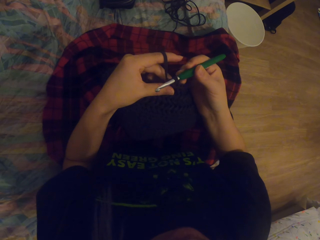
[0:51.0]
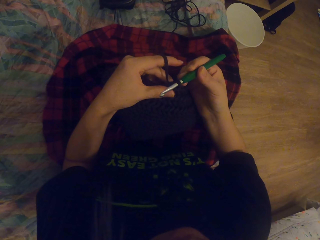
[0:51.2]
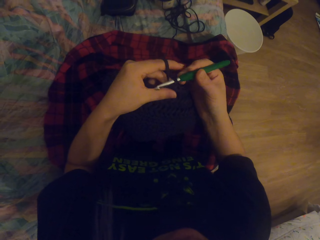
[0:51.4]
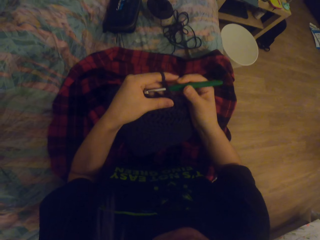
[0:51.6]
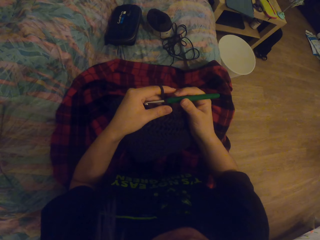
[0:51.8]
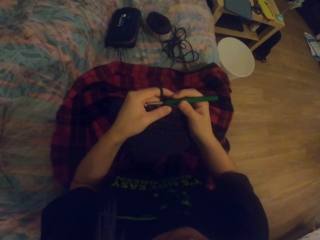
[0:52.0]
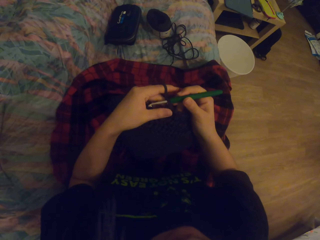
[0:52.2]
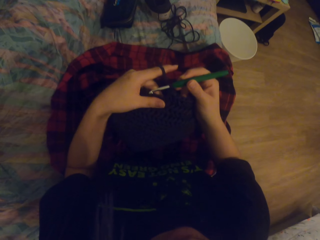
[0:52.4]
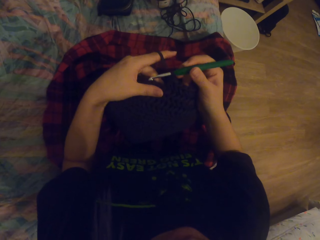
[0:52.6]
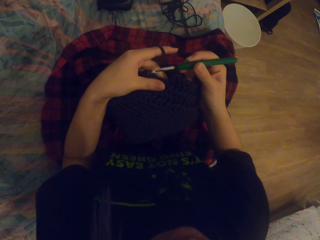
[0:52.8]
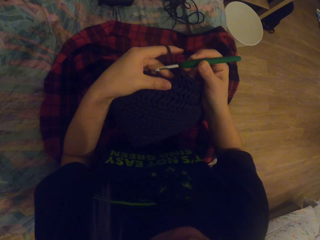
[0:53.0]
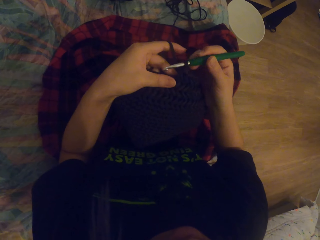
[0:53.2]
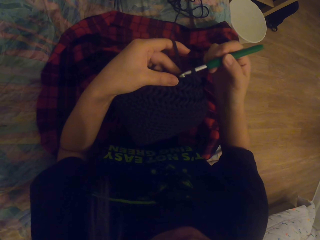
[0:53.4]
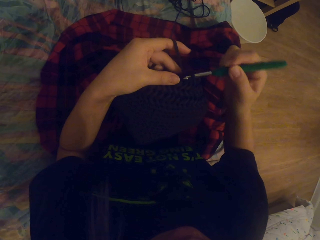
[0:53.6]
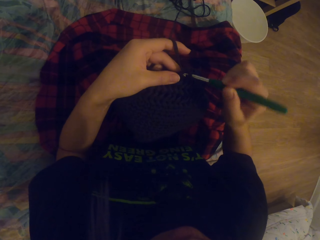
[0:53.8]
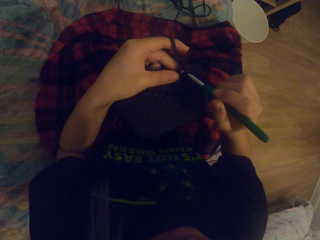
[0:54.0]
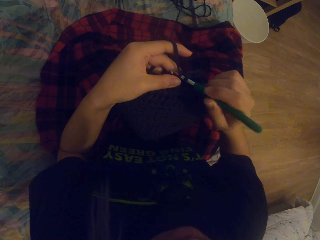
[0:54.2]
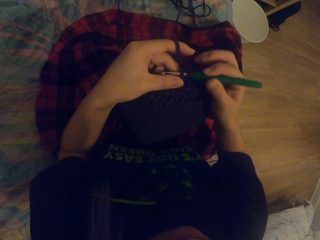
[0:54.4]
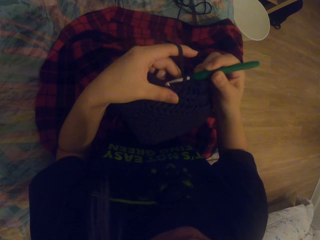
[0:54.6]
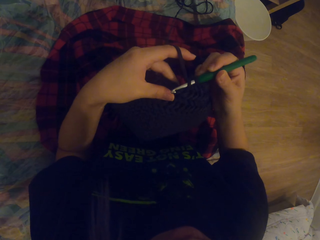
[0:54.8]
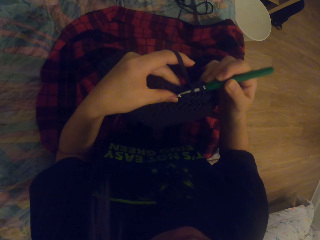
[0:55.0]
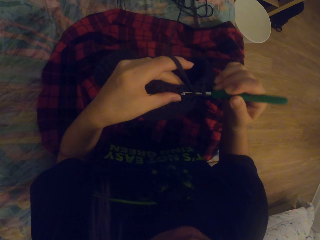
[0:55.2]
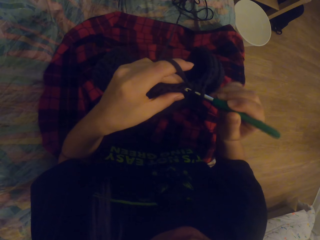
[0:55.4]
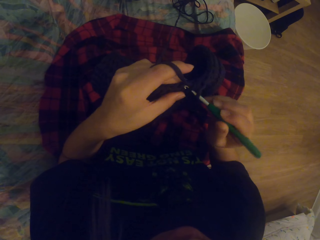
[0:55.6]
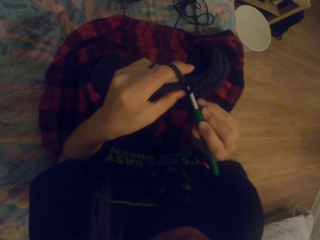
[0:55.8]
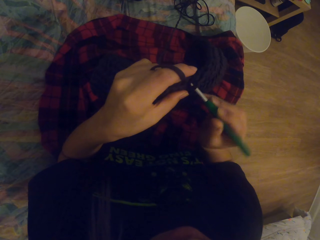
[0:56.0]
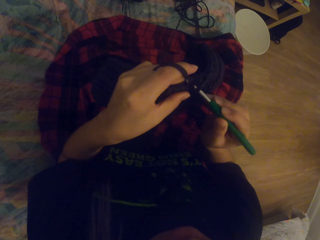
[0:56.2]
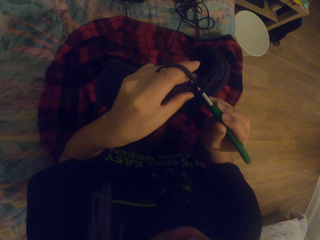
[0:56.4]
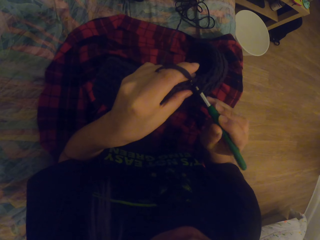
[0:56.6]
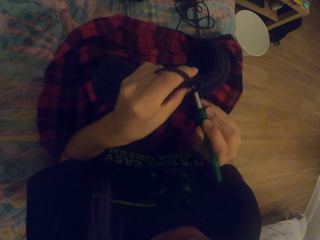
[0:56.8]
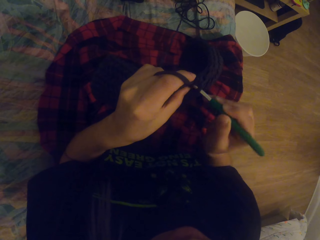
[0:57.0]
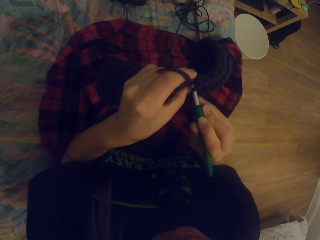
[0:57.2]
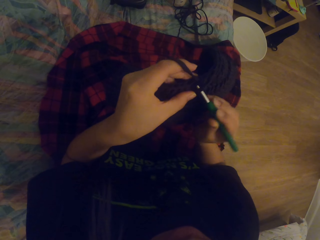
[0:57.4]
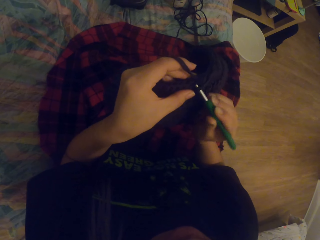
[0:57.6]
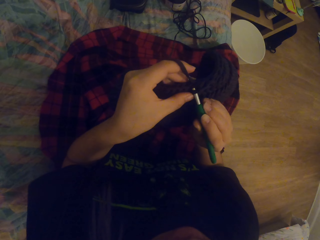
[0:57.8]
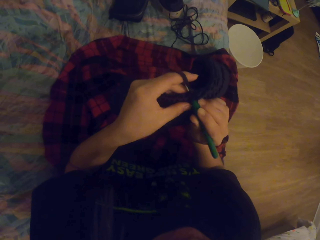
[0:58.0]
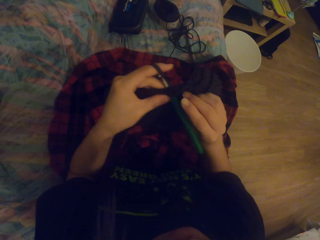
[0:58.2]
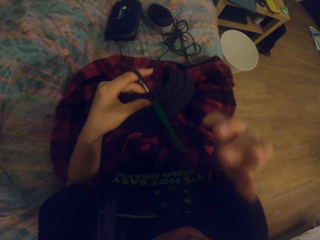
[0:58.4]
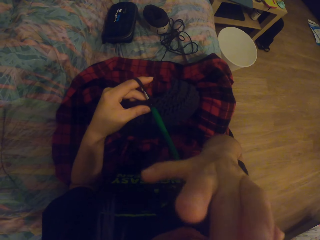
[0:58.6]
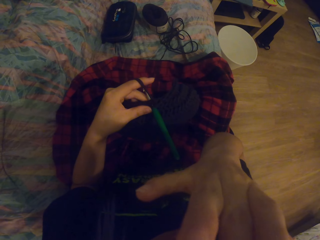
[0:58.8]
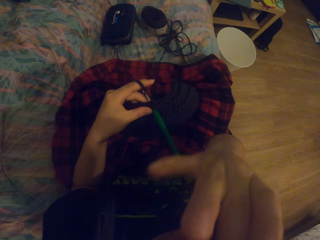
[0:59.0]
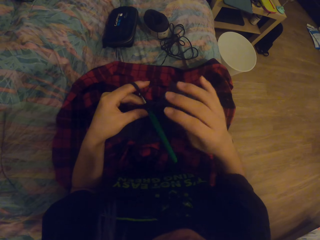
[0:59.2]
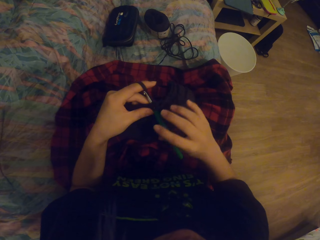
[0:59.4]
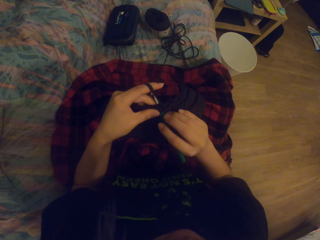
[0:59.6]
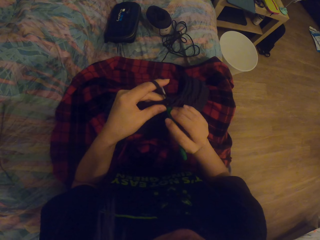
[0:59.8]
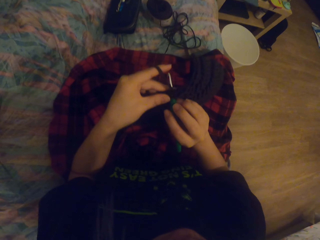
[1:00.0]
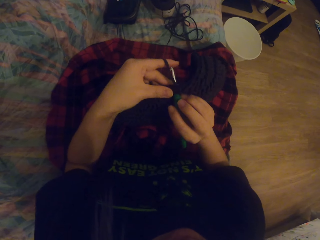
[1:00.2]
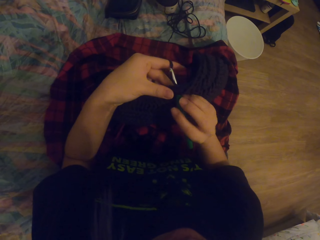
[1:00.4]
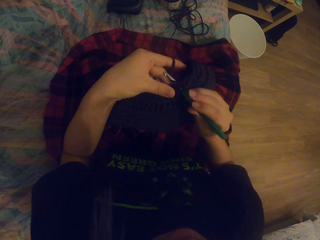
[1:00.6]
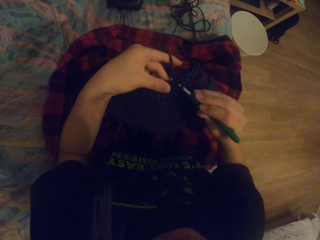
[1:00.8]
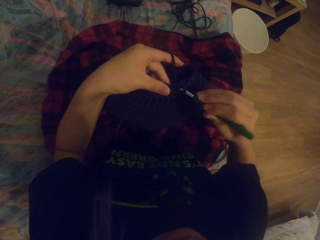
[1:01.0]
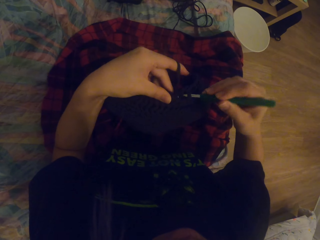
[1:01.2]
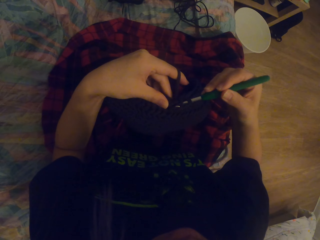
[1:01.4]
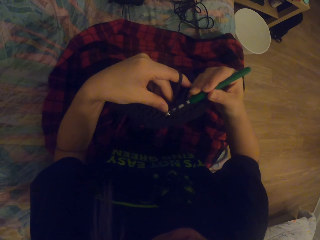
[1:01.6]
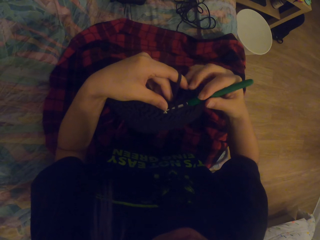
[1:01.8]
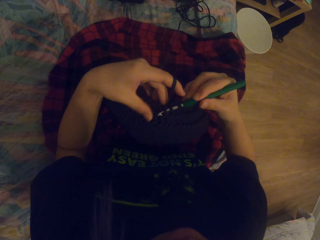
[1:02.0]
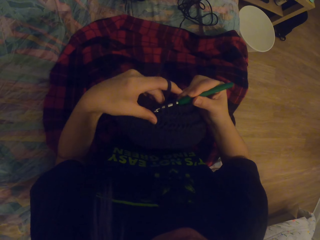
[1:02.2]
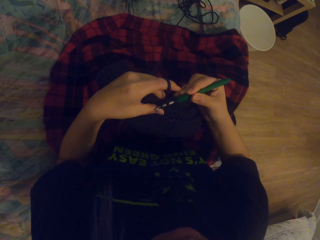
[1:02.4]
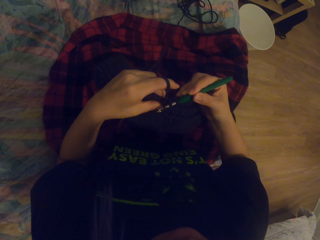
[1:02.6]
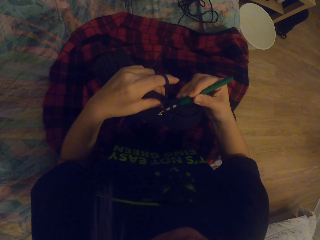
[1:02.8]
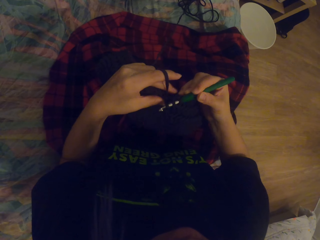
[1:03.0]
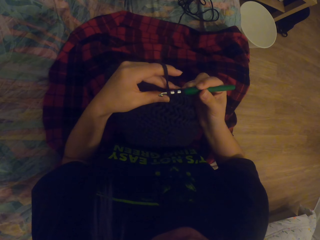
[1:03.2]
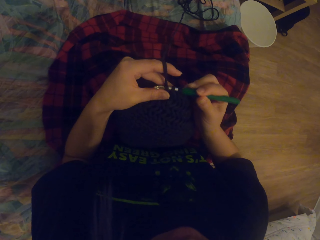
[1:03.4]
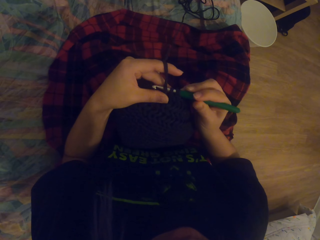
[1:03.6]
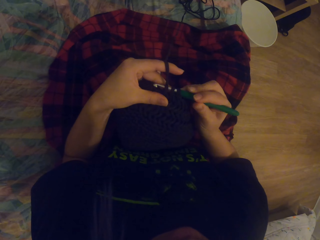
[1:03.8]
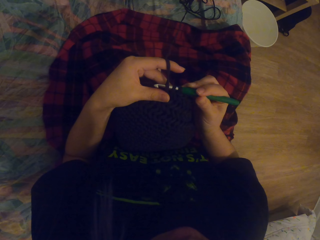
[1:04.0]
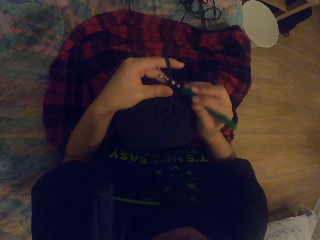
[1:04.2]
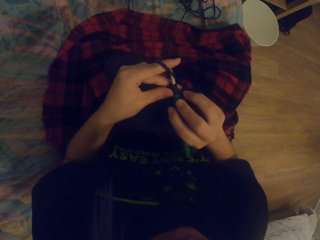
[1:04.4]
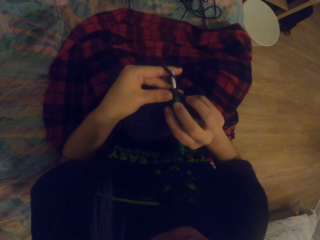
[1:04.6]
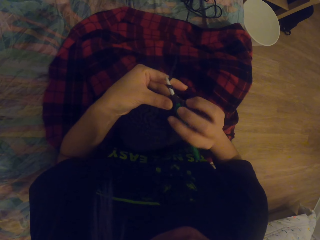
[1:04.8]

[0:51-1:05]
The camera wearer looks at the fabric. They knit the fabric with the needle. They pass the needle to the right hand. They touch the face. They touch the needle. They knit the fabric with the needle.

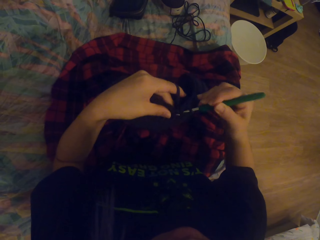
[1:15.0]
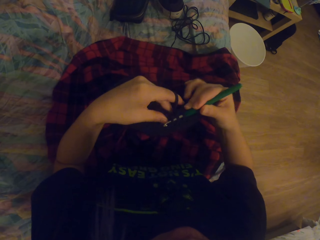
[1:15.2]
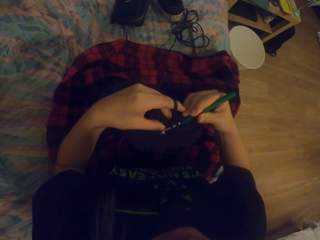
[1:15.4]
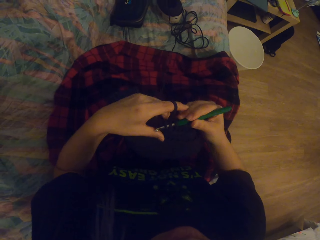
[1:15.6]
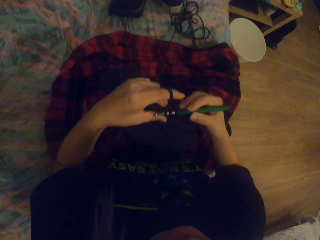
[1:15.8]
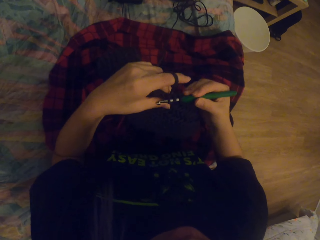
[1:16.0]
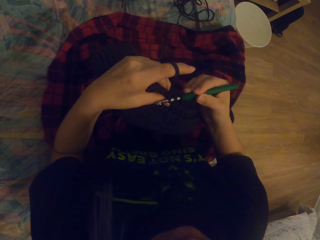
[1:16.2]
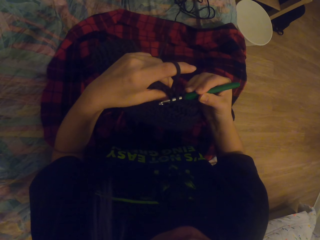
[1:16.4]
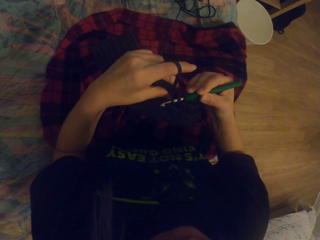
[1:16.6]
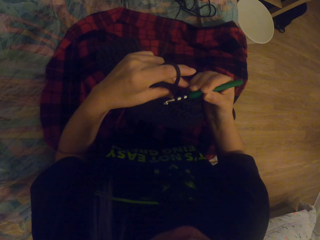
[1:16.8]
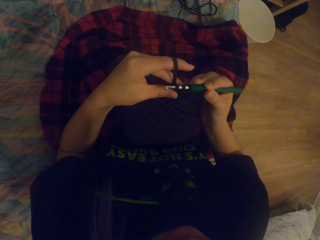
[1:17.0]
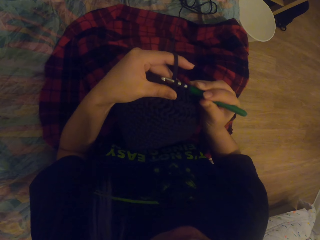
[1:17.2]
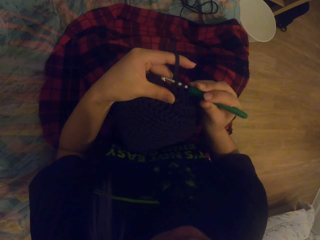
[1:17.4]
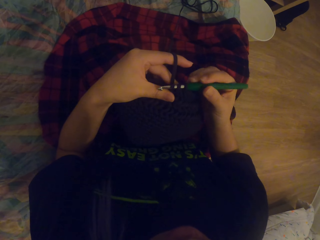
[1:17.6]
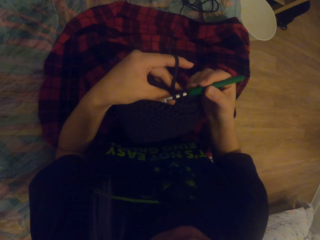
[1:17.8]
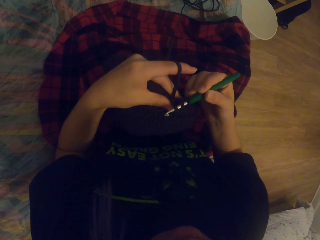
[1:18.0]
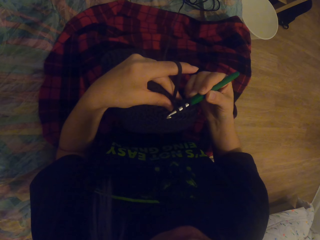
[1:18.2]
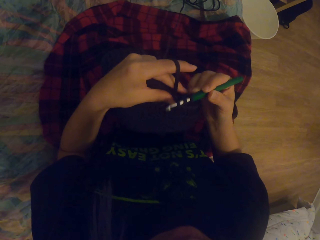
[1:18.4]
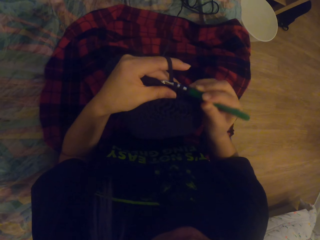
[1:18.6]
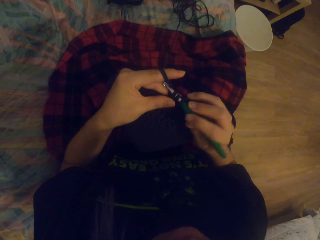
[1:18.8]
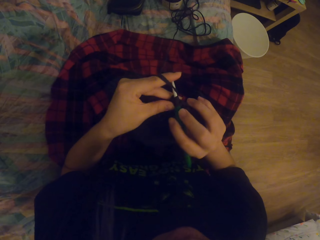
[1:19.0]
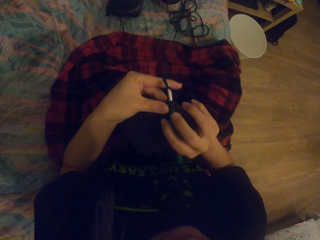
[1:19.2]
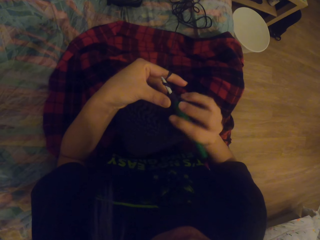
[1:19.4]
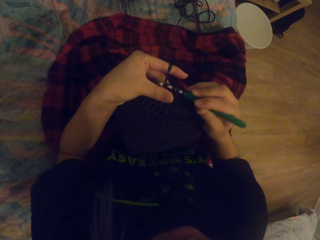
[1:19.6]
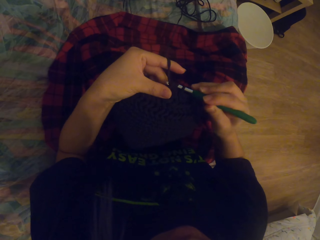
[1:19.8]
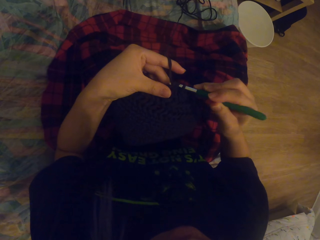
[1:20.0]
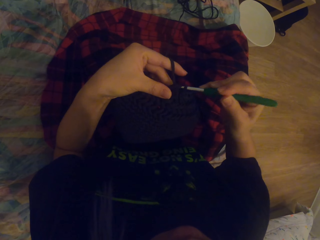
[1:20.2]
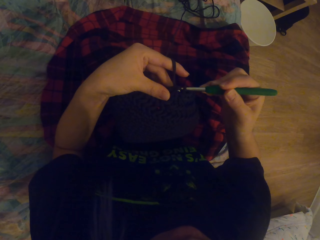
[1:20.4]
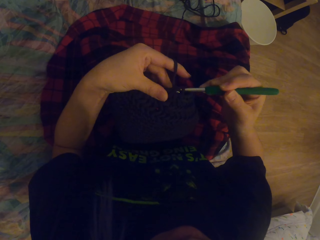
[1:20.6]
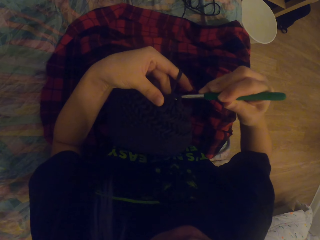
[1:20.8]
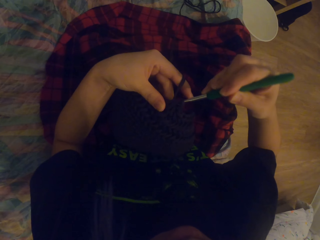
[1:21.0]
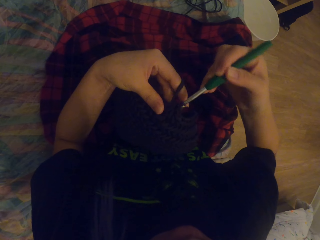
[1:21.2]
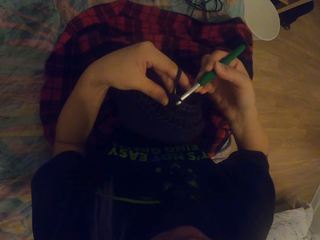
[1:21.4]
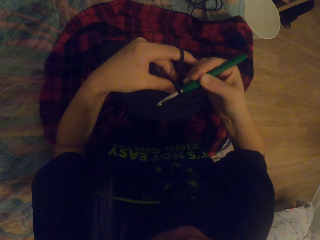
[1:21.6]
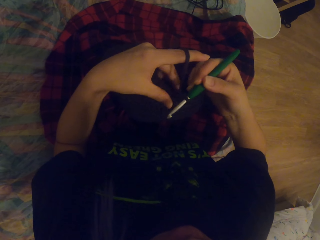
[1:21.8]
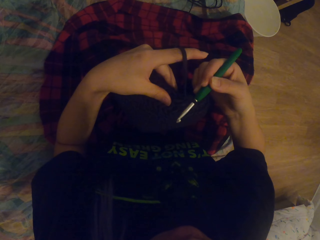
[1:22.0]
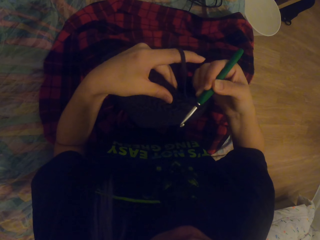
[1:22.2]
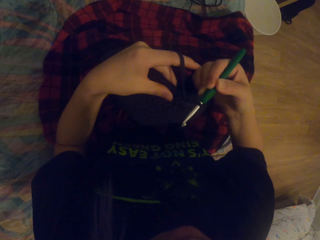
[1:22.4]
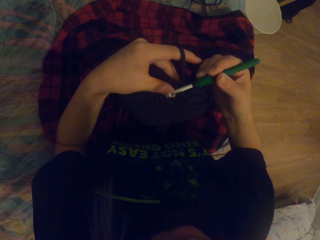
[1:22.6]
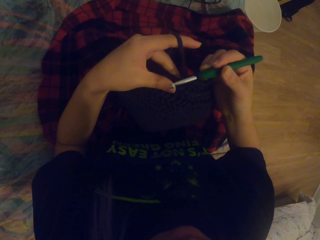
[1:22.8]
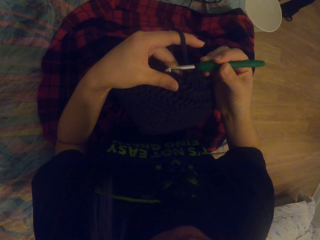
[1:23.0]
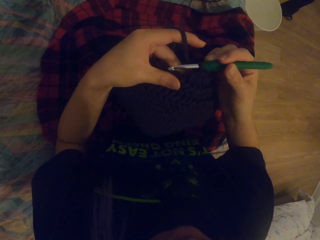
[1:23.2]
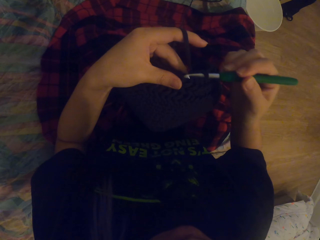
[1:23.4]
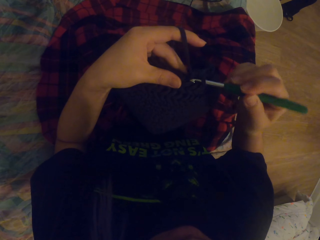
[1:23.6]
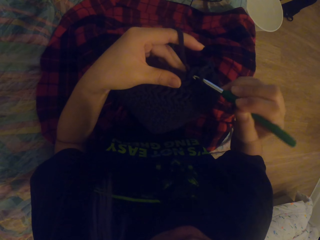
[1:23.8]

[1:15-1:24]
The camera wearer moves the needle. They knit the fabric with the needle.
